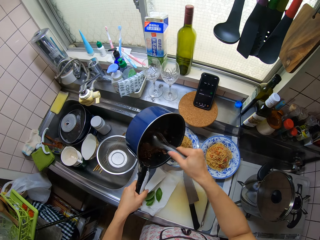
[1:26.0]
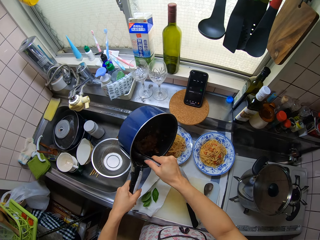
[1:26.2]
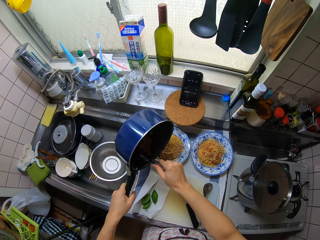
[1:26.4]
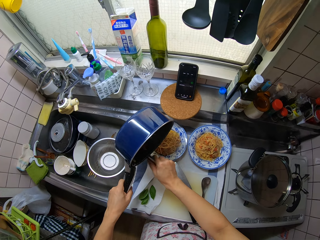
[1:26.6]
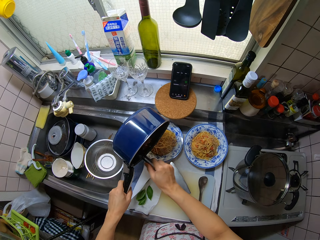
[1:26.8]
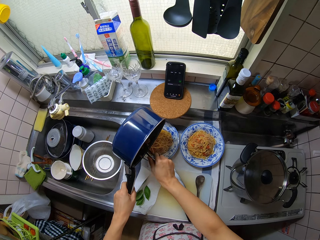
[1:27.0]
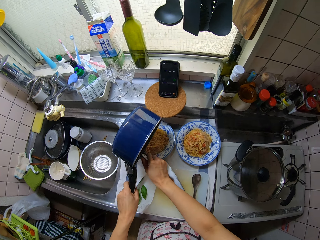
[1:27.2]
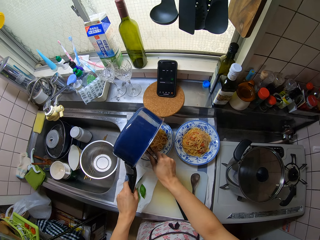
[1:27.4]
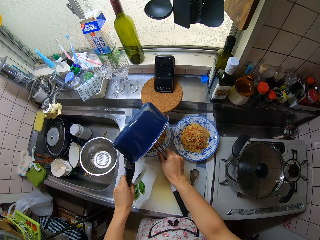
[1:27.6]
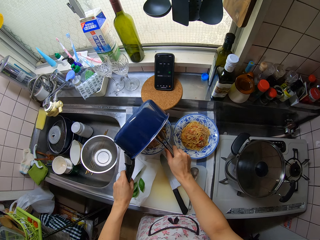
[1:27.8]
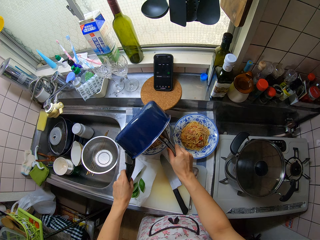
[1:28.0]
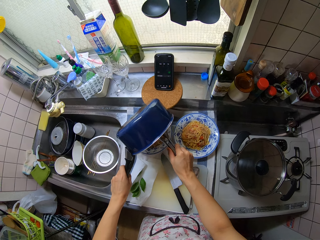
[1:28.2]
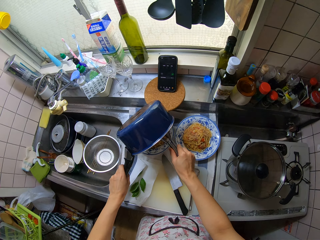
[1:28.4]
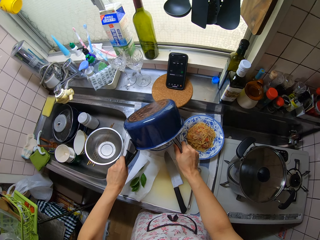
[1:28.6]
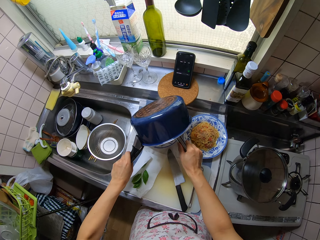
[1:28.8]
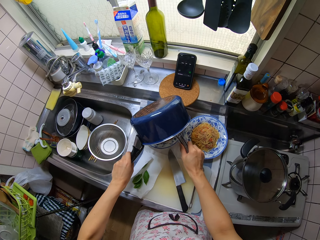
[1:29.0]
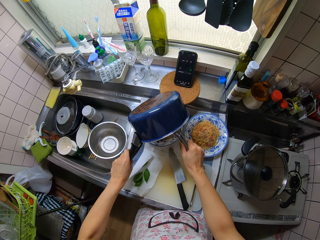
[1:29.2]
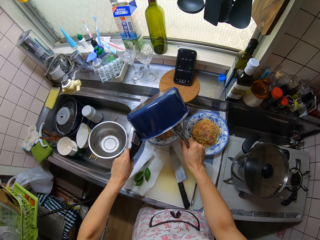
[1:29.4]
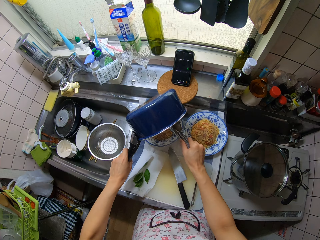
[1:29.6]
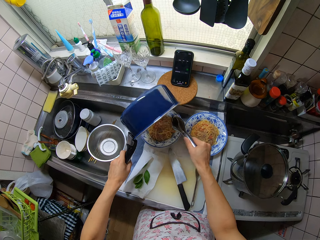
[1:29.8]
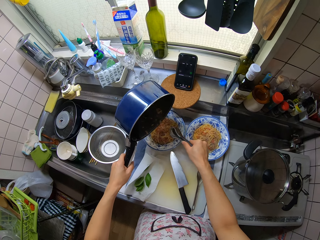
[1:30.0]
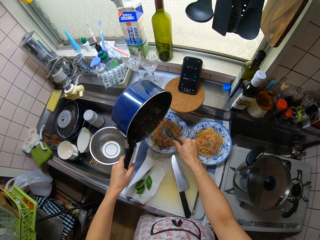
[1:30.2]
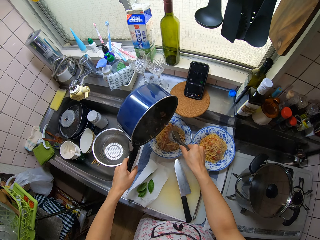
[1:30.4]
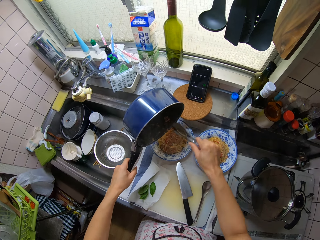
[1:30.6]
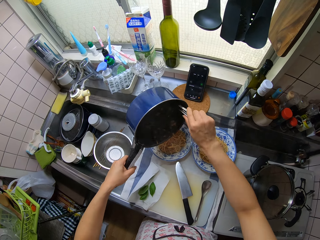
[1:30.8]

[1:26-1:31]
The camera wearer collects the noodle. They pour the remaining spaghetti in the sauce pan into the first plate.

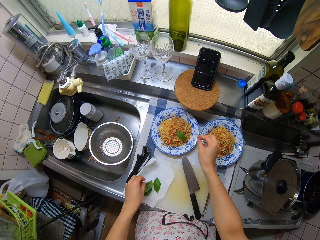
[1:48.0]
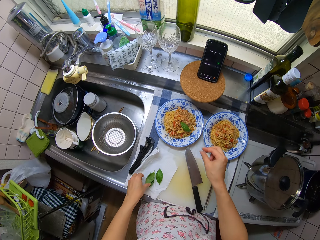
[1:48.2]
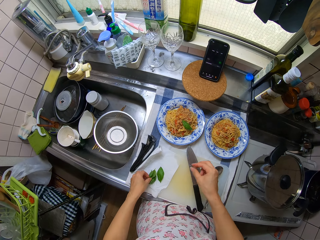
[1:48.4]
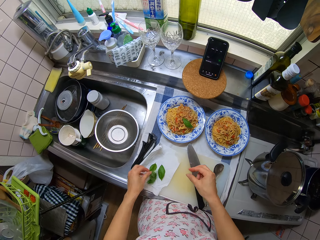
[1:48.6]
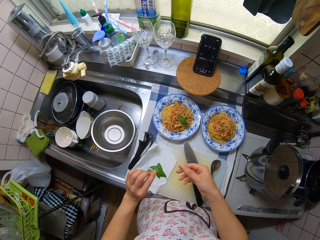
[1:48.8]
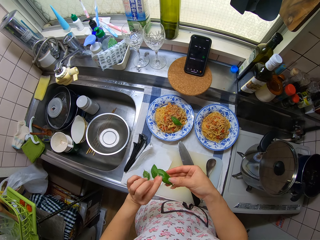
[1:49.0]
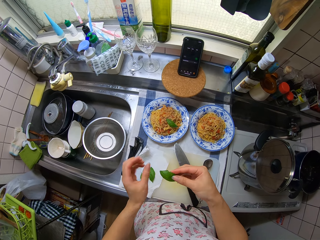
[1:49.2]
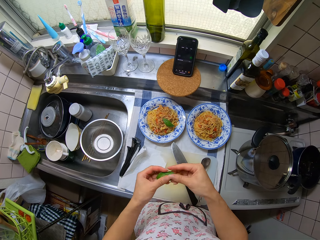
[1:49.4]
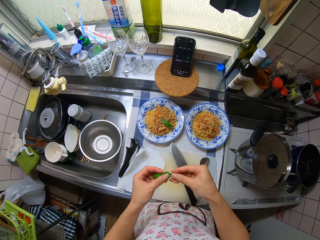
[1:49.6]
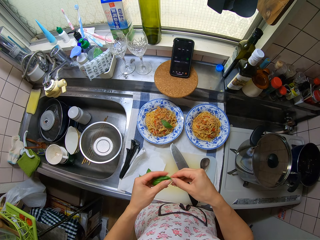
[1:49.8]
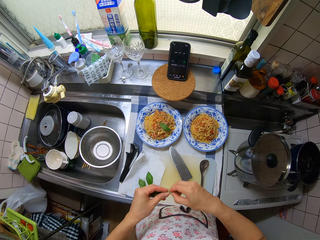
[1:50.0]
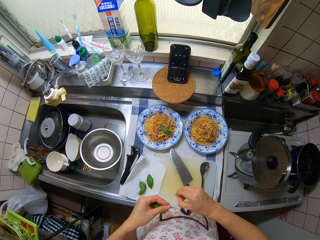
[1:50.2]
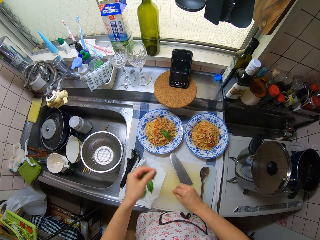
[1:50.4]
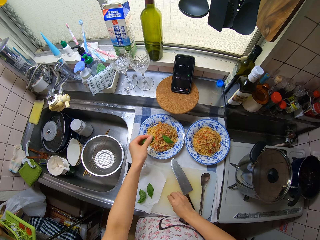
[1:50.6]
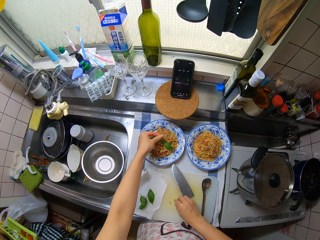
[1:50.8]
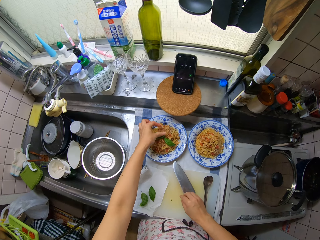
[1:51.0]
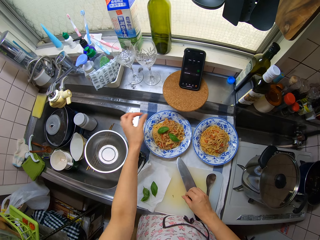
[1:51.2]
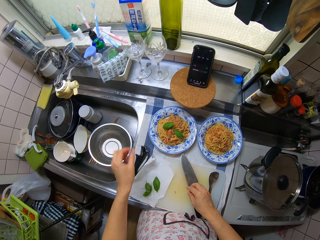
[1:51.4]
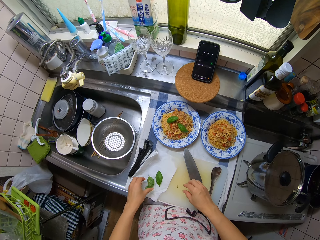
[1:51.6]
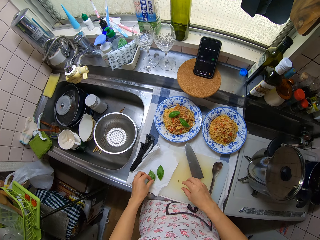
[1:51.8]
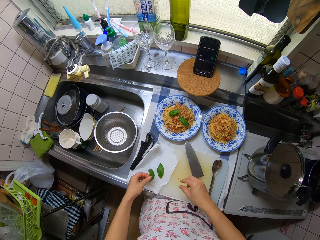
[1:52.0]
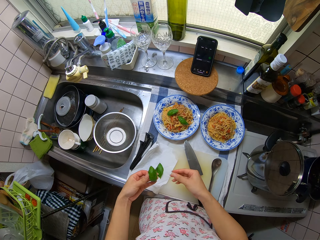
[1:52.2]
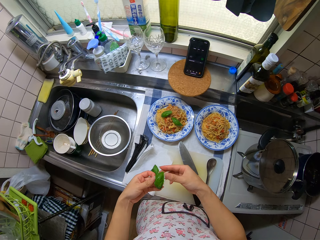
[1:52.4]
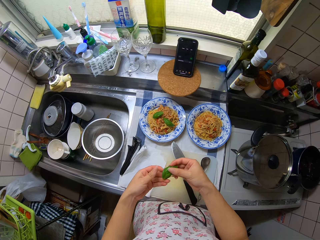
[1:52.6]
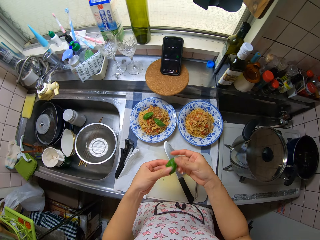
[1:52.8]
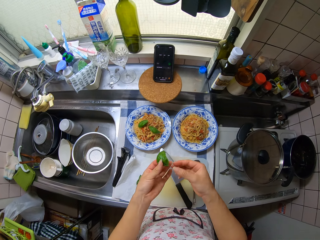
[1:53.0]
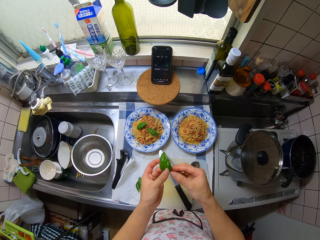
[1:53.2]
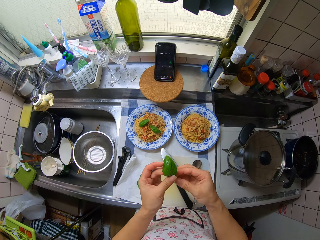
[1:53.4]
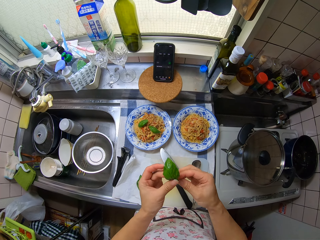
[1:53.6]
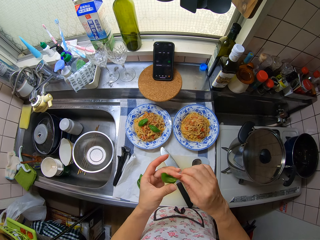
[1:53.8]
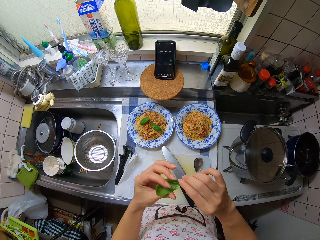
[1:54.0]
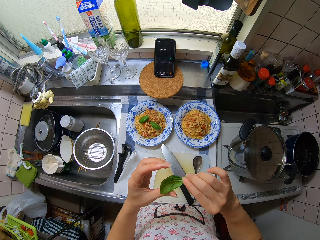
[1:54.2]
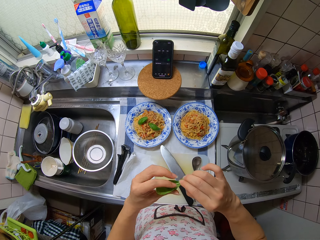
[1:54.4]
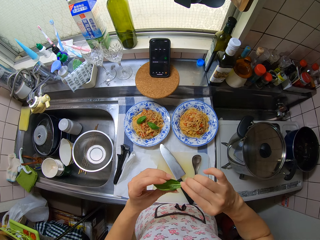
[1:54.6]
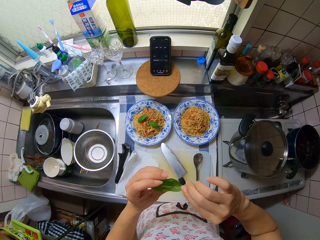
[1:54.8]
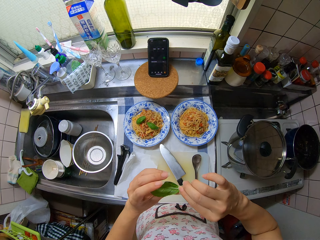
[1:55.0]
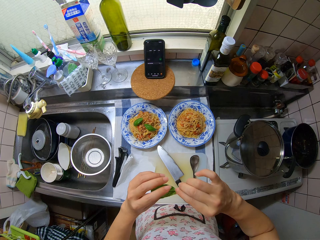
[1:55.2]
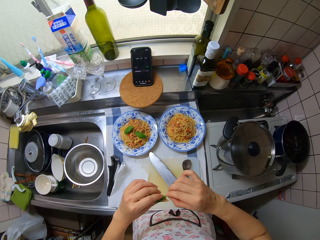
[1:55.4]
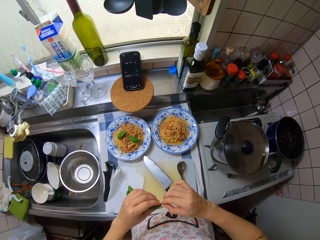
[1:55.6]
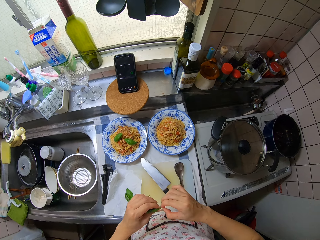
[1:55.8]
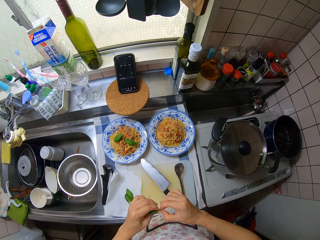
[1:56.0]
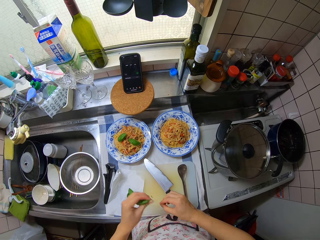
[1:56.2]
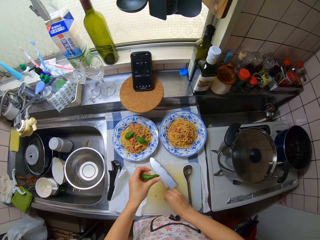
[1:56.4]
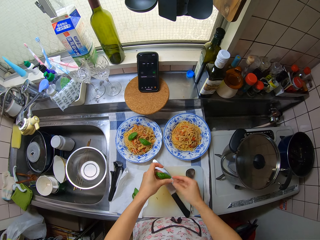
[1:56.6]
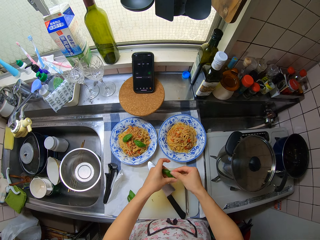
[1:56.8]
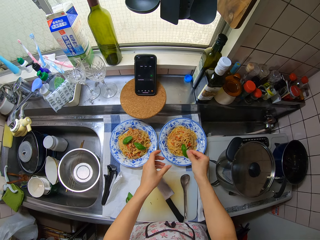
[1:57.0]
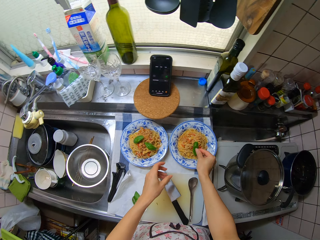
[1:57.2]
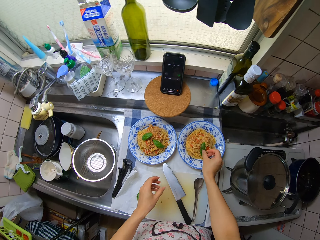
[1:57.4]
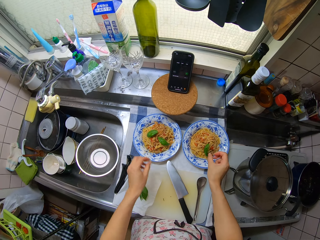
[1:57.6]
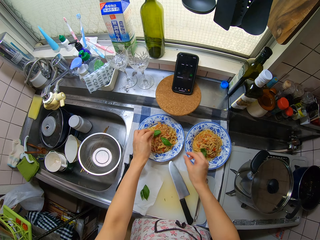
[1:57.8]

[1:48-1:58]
The camera wearer places the leaf on the first spaghetti plate. He picks another mint leaf from the tissue paper. He cuts off the petiole off the leaf. He places the leaf on the first spaghetti plate. He picks another mint leaf from the tissue paper. He turns the mint leaf. He cuts the petiole off the leaf with his hand.

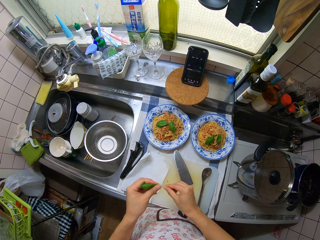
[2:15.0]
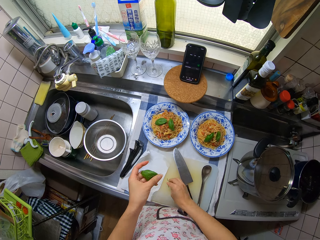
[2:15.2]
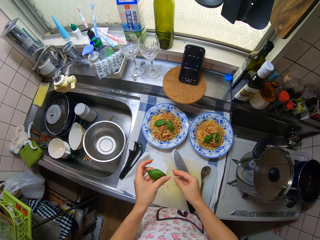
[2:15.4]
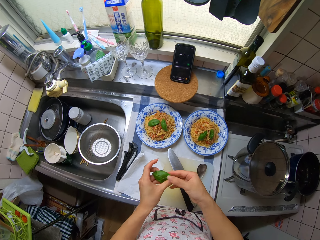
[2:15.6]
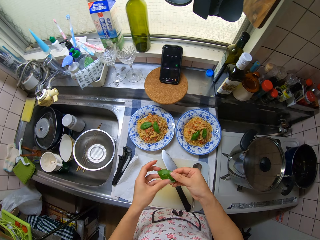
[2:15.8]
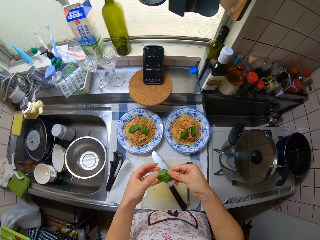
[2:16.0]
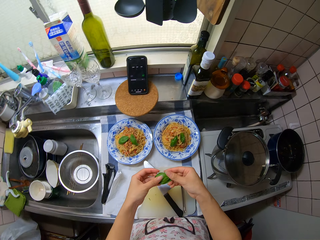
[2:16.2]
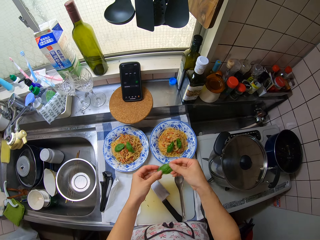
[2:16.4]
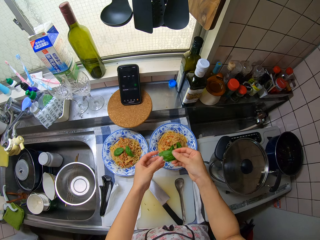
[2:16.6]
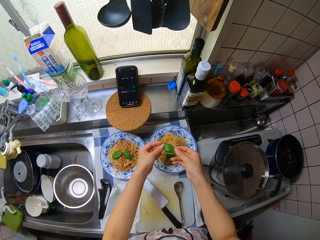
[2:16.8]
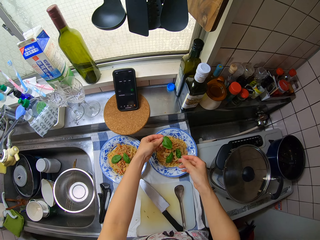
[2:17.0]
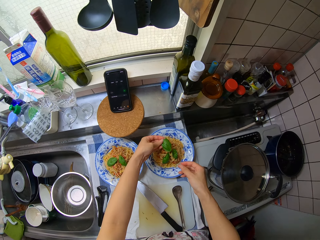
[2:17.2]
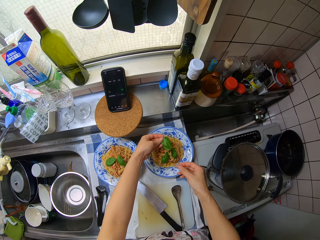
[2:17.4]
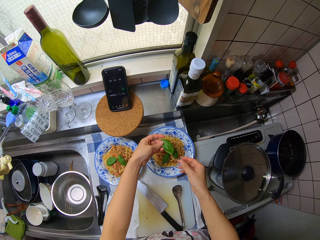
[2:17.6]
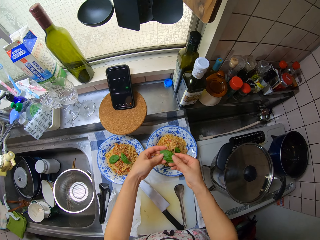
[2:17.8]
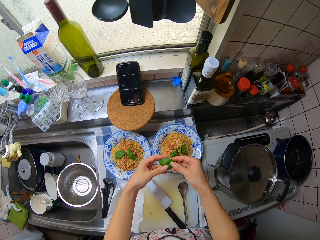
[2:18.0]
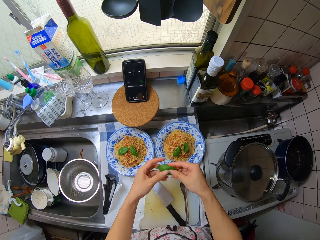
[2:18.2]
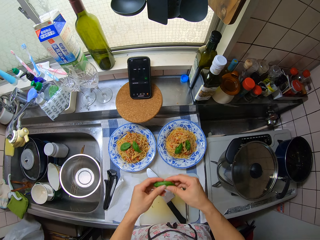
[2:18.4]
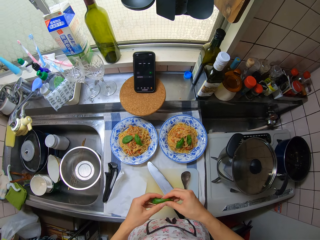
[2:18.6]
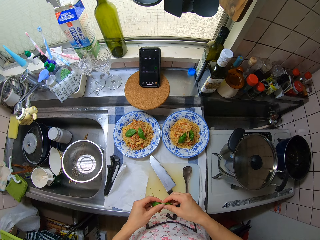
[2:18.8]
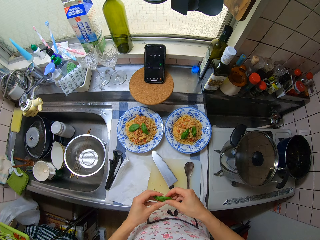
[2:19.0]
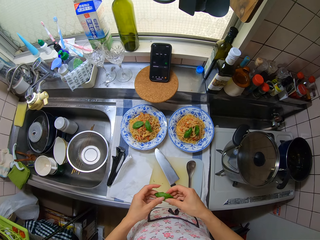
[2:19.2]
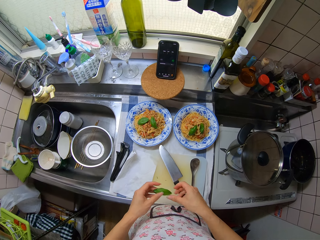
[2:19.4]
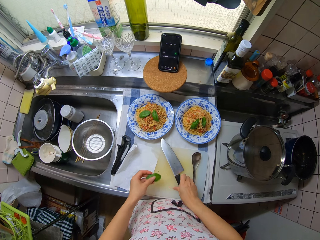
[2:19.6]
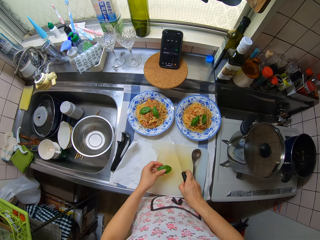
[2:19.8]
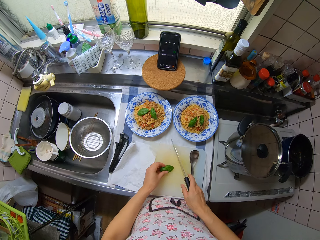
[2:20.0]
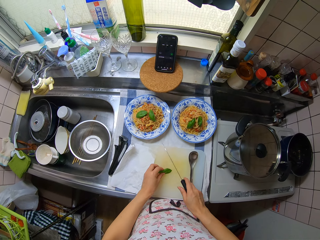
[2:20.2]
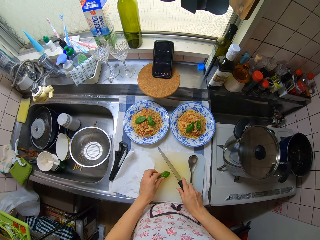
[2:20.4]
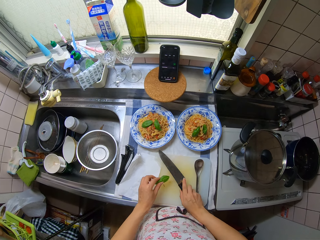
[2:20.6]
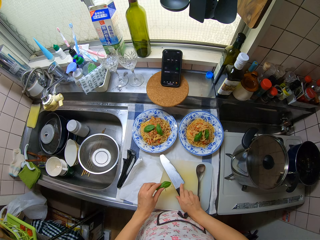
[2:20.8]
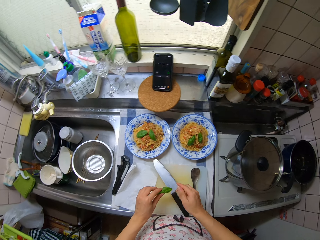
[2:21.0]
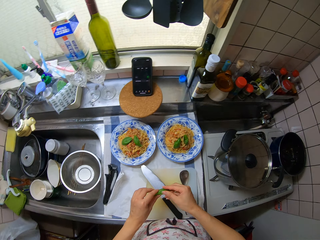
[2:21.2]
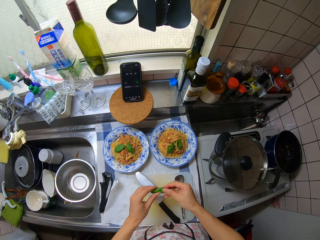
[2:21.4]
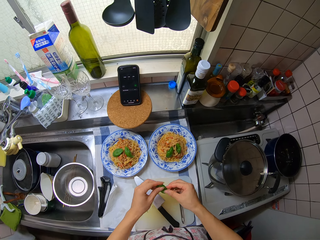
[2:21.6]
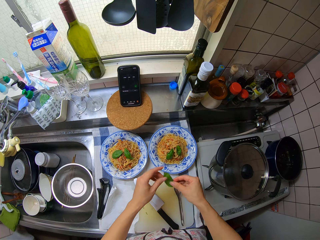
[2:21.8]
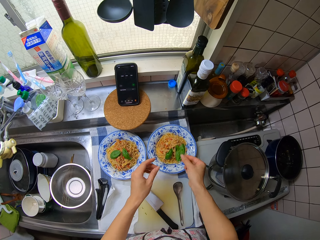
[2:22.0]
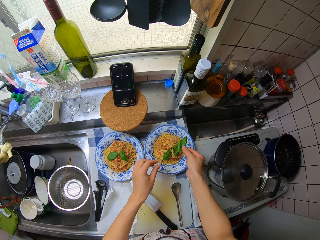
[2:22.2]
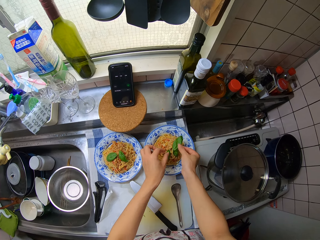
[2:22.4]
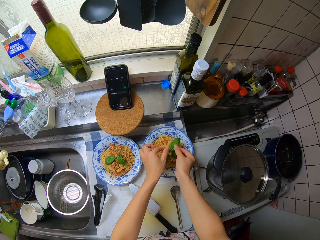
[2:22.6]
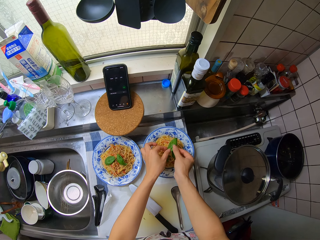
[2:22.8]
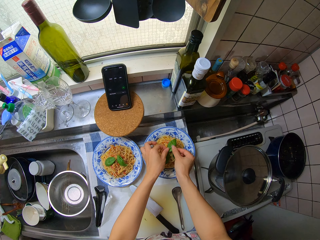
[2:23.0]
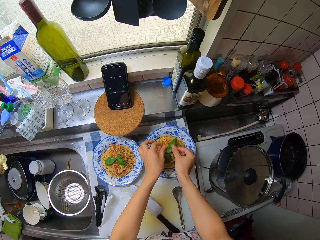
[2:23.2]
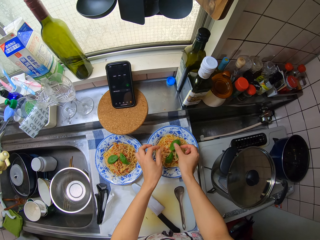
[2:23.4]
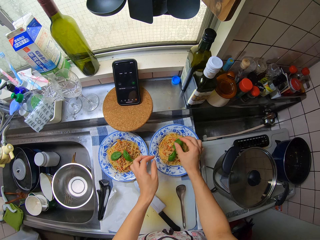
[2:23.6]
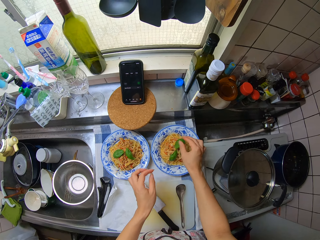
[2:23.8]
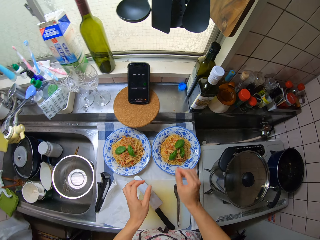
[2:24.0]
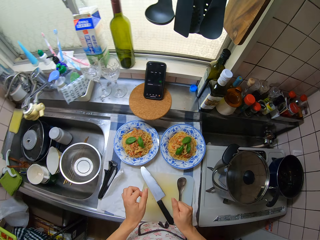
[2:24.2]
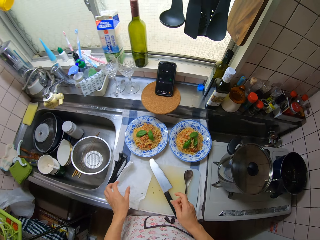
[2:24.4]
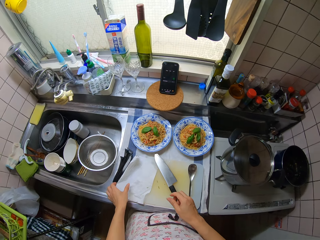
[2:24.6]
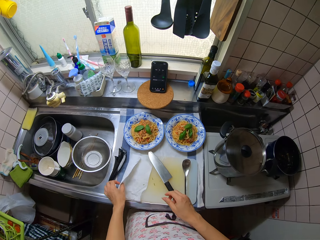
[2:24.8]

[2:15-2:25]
The camera wearer drops the petiole on the cutting board. They cut the mint leaf. They dummy placing the leaf on the second spaghetti plate. They fold the mint leaf. They take the knife on the cutting board. They keep the knife on the cutting board. They try to cut the mint leaf. They place the leaf on the second spaghetti plate, on the noodle.
